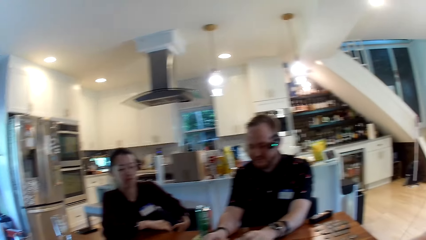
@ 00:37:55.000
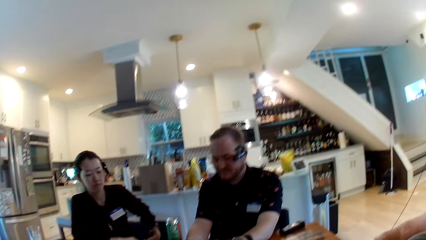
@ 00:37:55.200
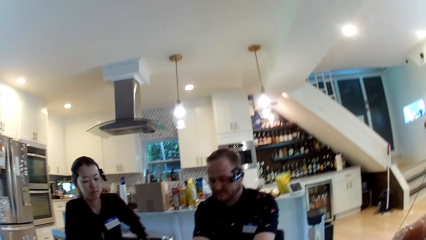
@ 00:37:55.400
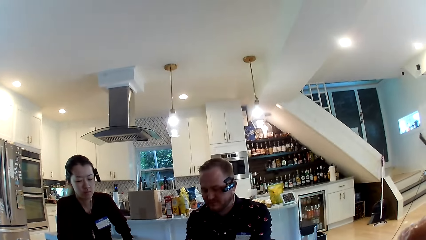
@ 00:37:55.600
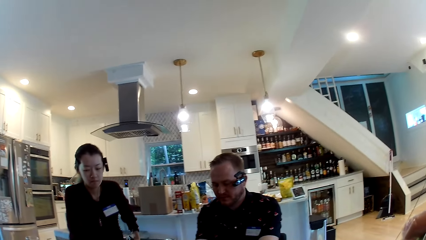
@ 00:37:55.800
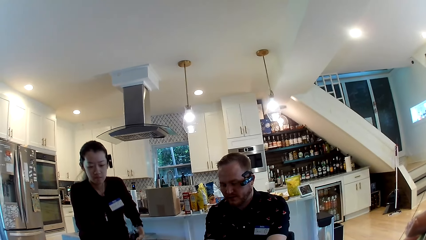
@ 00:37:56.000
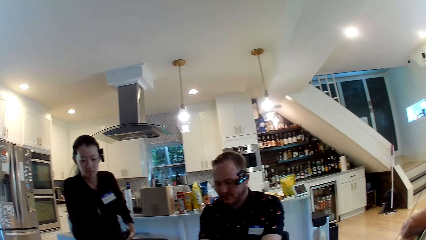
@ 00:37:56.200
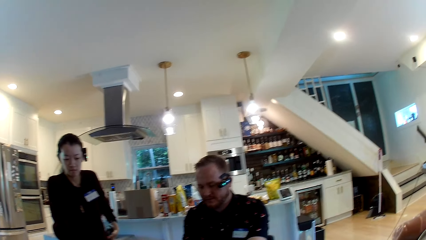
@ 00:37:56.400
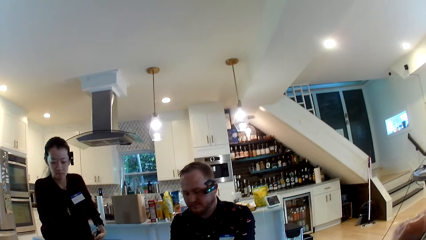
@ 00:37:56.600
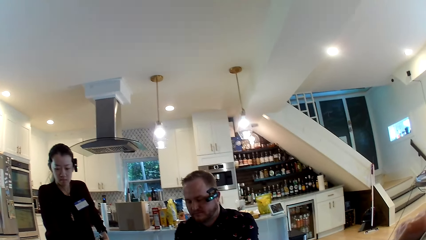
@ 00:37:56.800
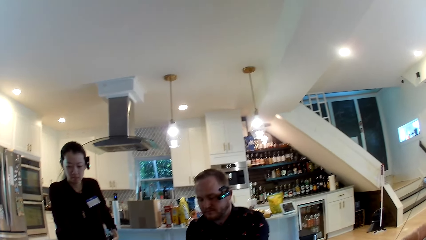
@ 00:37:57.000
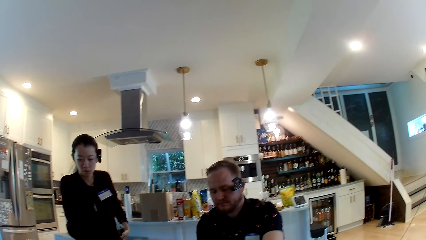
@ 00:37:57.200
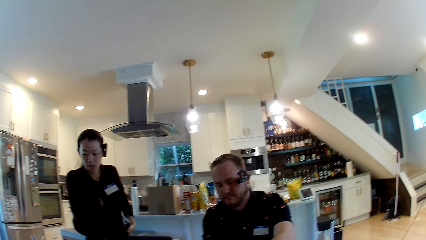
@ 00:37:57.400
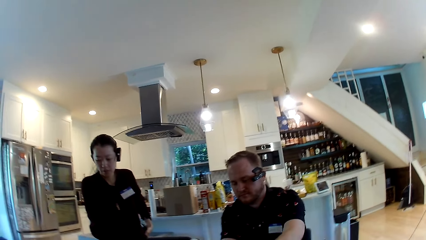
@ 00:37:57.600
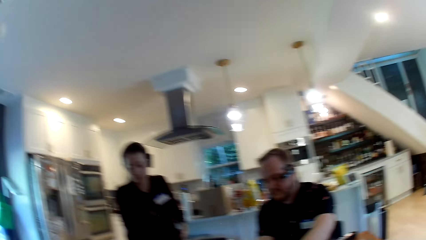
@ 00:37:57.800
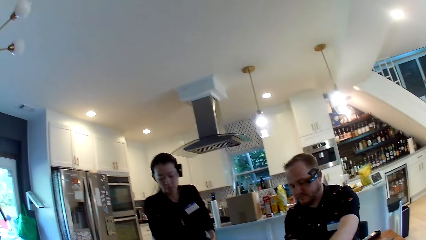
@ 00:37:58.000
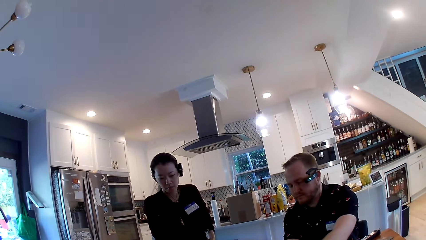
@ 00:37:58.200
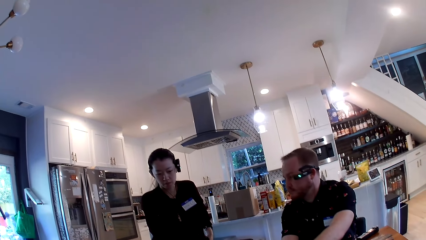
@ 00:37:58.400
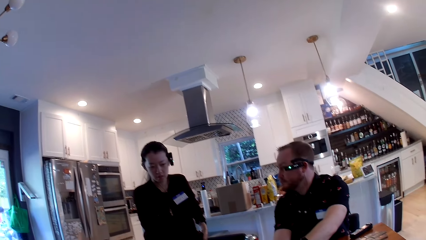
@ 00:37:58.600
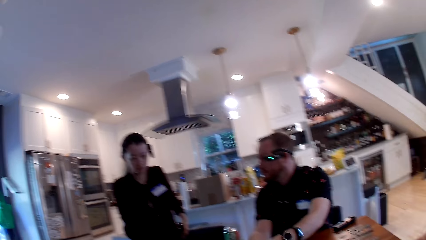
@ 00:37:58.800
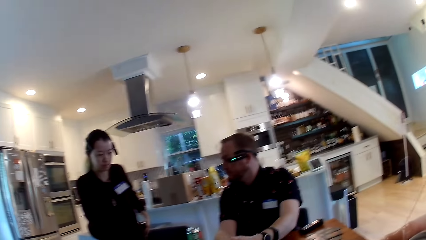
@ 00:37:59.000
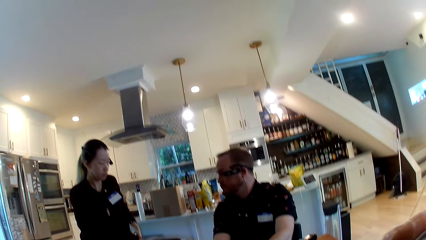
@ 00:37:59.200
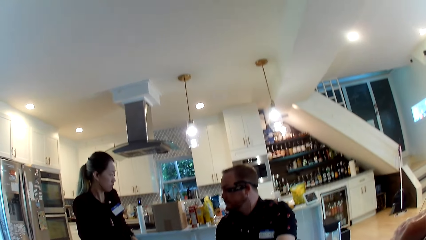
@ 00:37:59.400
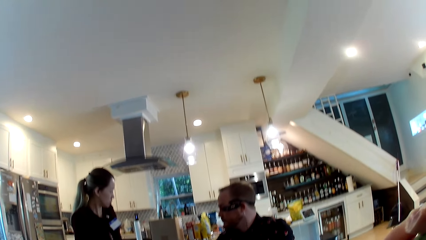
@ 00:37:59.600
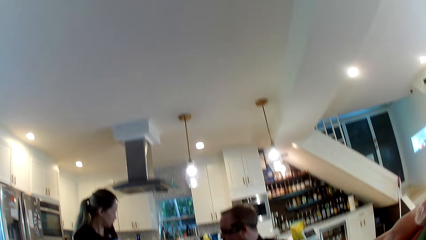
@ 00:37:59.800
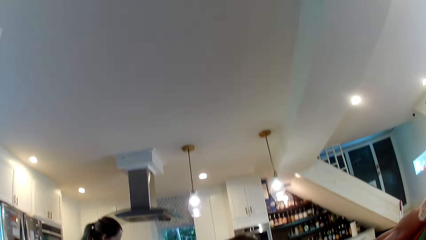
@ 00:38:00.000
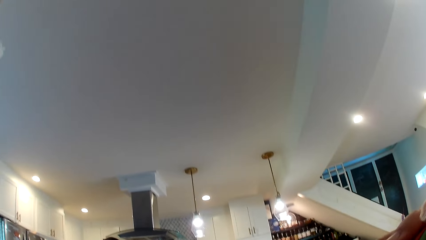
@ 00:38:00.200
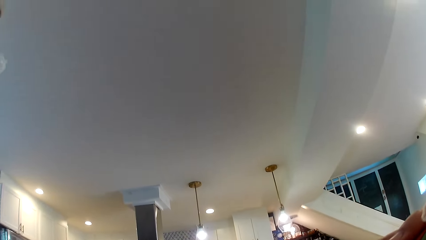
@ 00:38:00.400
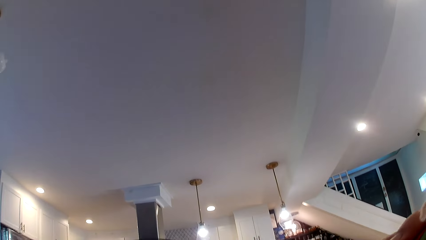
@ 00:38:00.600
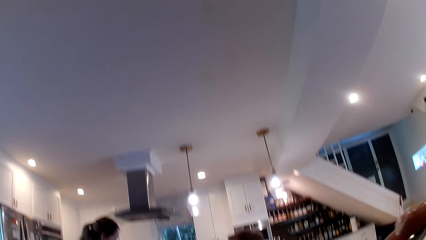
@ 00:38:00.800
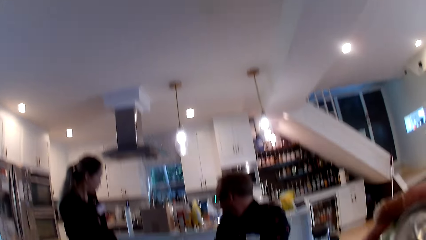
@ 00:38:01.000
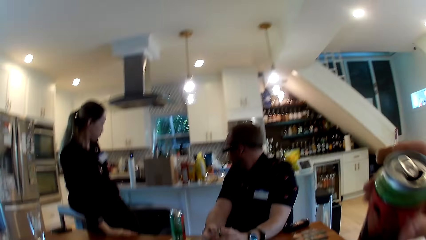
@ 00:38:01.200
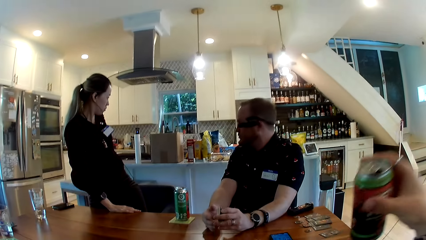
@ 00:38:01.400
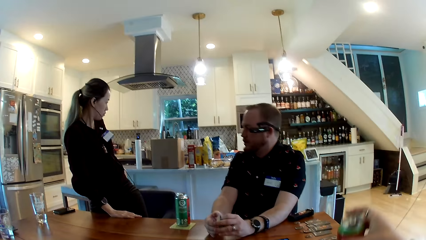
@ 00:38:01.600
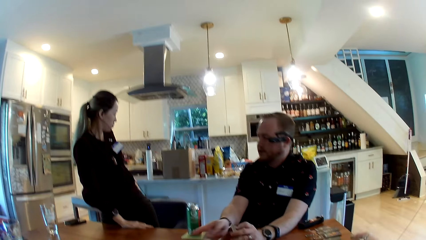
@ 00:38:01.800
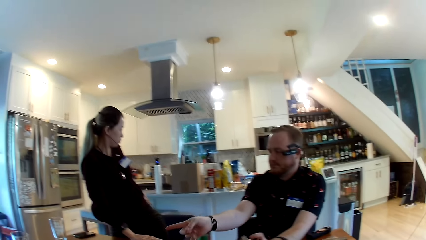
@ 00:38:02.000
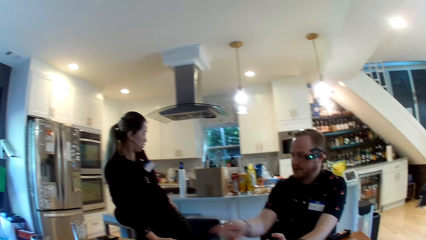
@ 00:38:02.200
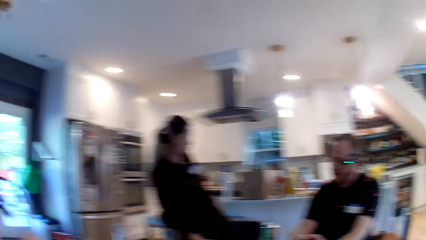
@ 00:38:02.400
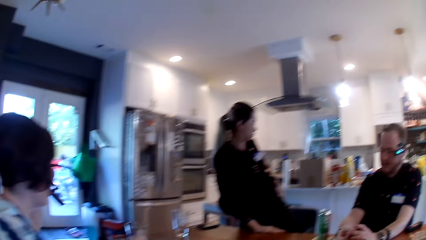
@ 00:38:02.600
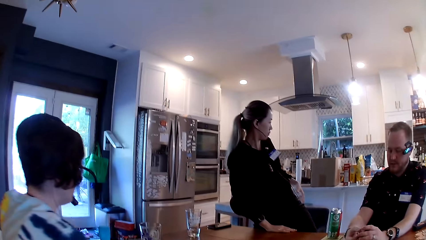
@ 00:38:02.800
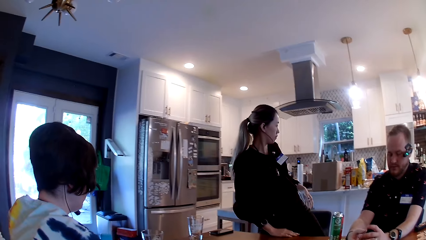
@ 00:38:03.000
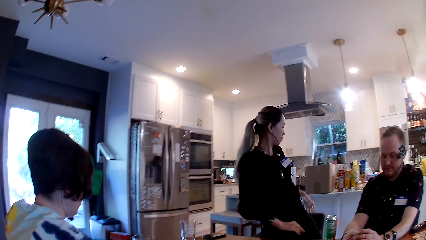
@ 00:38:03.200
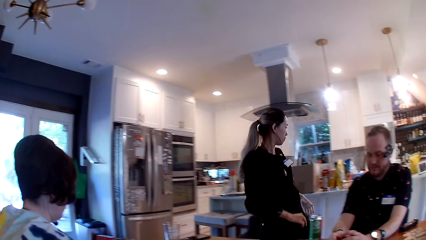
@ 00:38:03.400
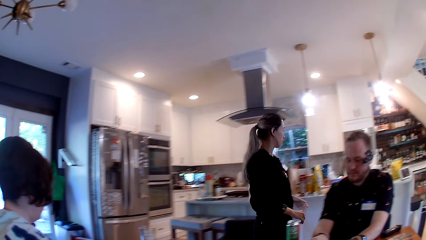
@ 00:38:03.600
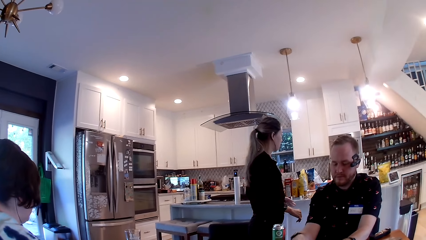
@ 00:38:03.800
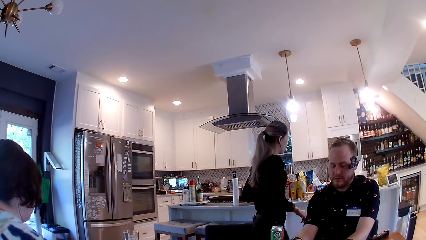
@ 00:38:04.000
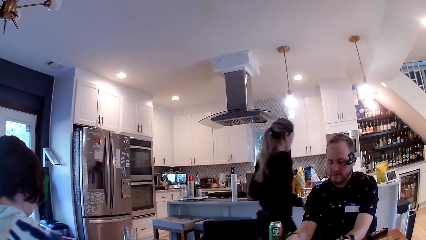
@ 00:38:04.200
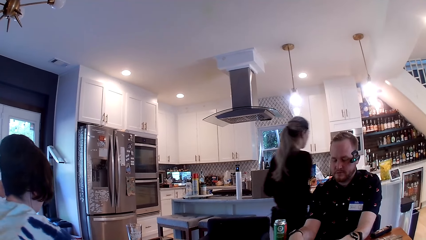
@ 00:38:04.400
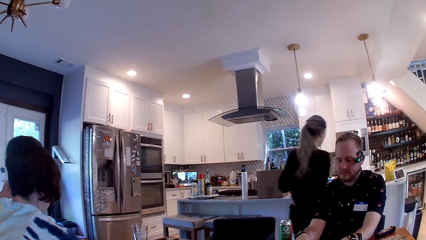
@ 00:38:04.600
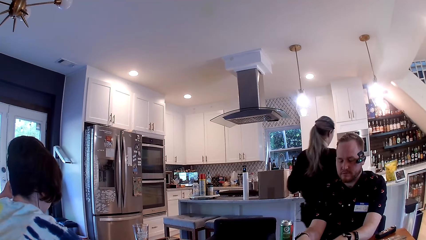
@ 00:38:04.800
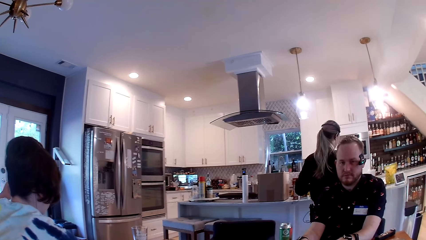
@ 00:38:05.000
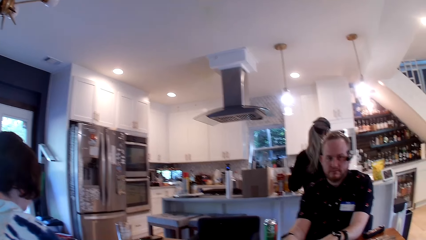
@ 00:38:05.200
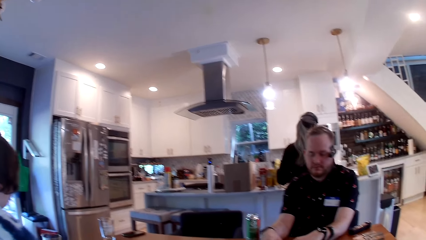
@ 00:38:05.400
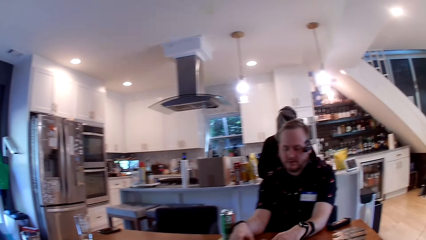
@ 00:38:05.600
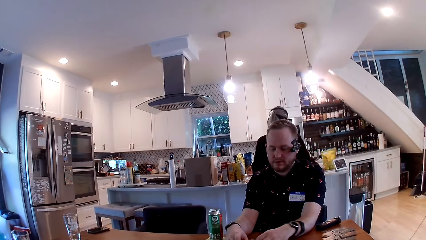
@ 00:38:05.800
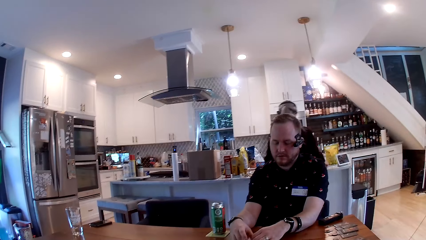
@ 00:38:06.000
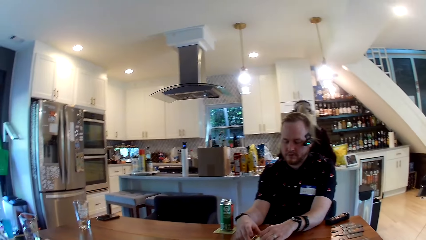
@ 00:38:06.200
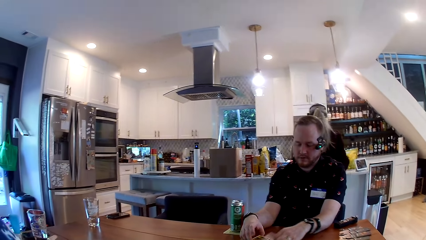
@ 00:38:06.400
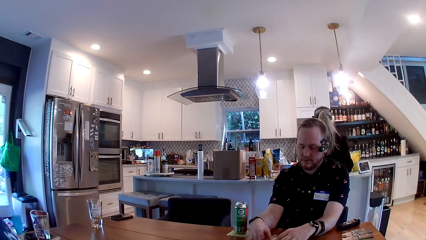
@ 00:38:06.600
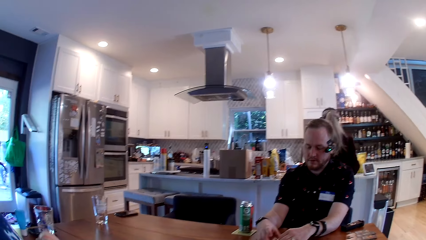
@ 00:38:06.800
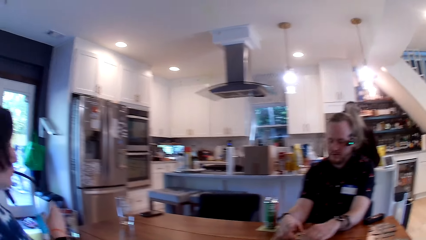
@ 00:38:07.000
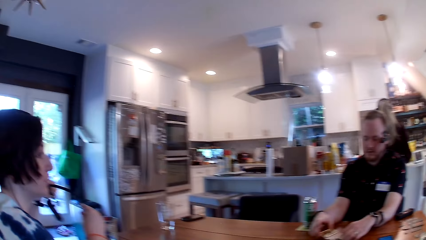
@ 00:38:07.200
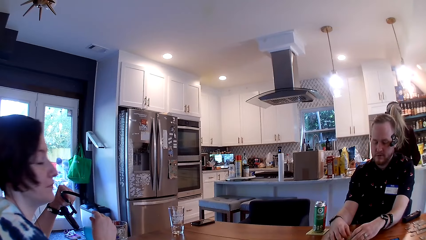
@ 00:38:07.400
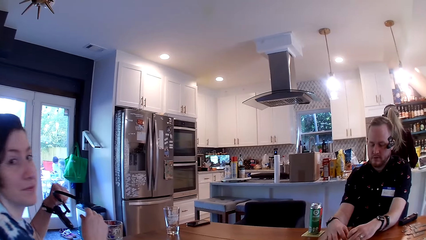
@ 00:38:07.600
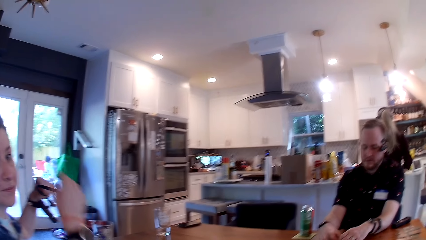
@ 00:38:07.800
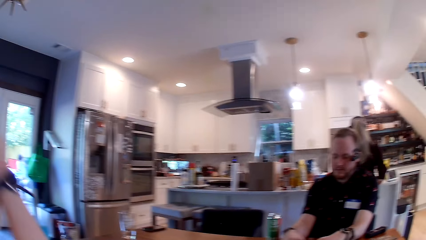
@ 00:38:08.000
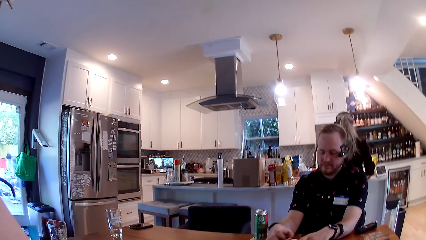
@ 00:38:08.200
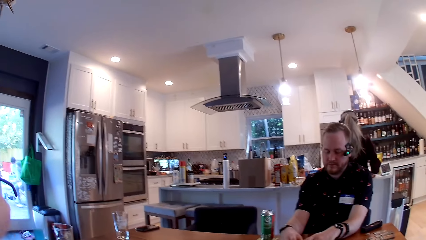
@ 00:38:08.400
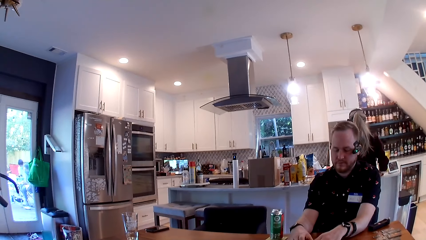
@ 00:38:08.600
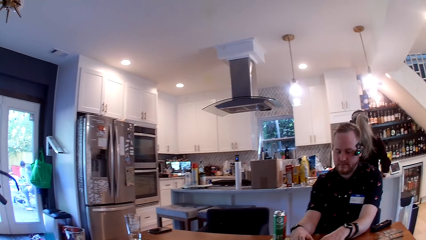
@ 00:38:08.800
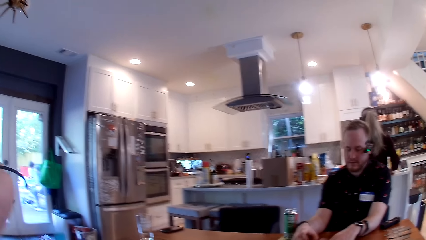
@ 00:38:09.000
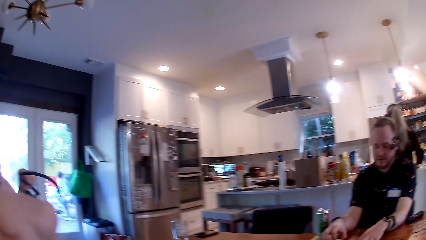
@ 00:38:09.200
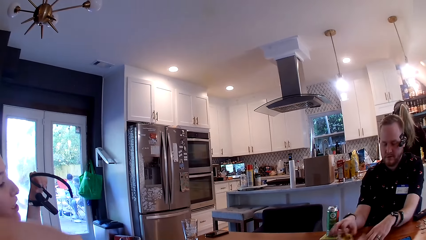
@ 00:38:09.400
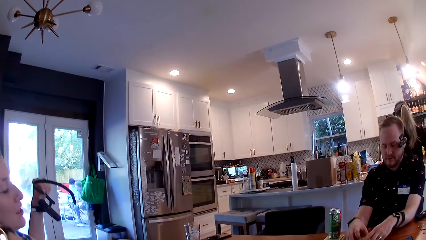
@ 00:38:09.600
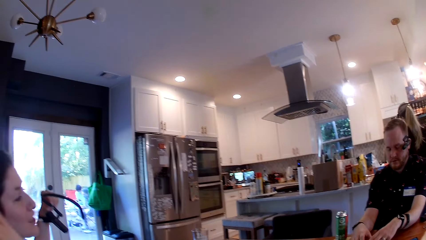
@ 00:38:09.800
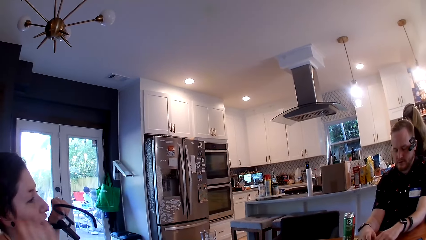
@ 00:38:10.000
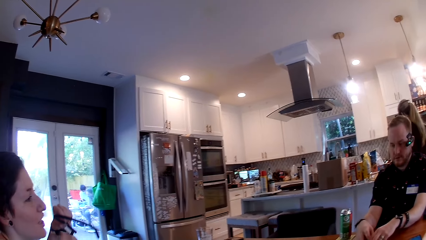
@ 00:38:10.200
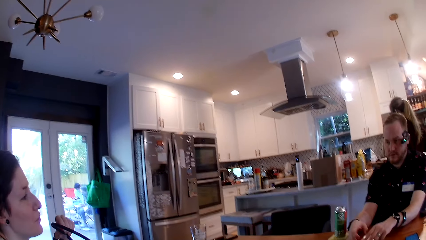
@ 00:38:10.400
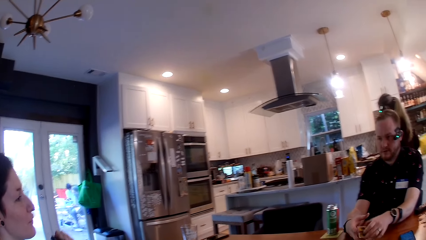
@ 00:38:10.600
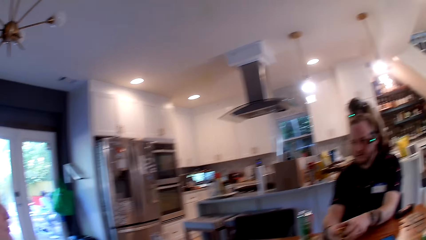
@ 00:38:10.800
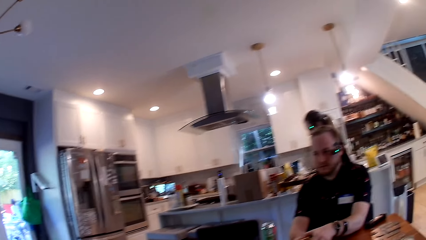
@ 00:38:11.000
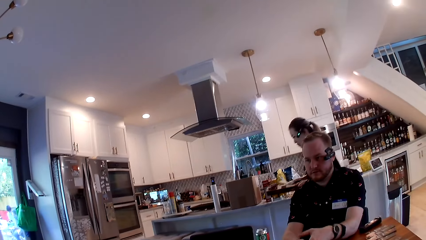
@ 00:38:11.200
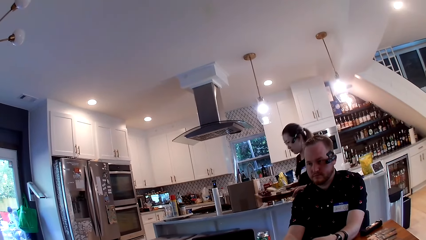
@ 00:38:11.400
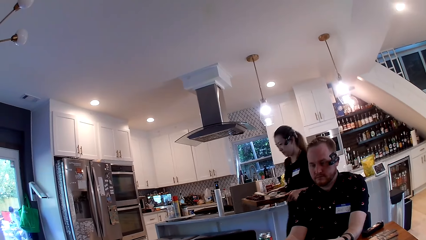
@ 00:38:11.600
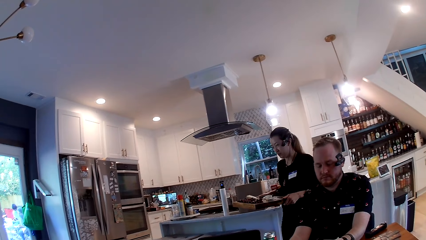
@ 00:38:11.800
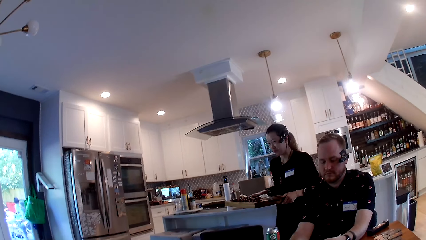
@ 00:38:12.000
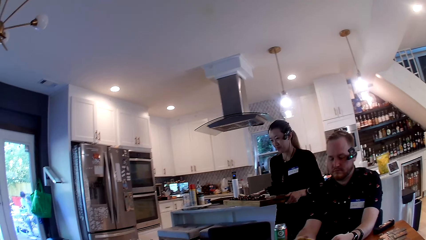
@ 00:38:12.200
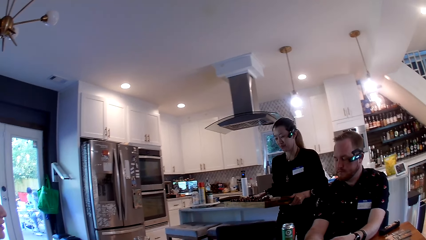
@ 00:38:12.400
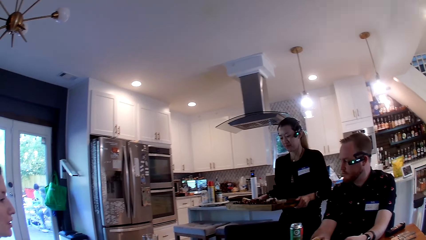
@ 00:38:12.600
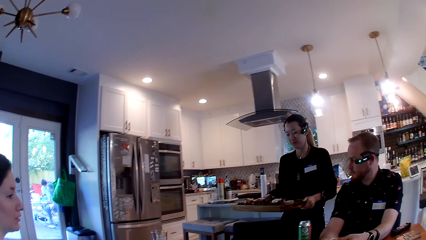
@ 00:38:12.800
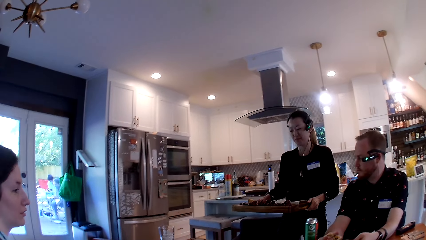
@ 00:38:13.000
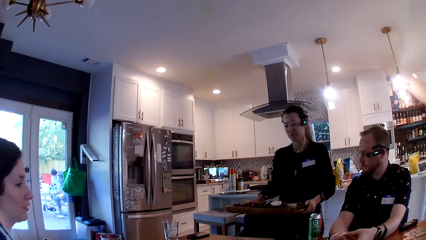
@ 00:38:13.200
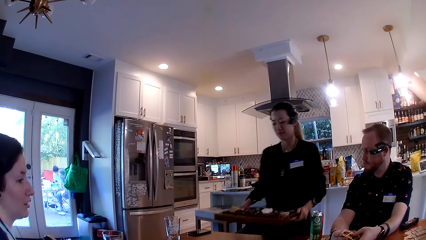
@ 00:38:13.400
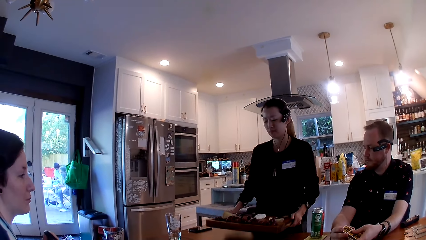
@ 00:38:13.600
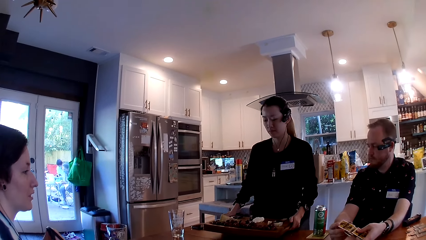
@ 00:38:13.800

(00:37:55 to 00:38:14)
The man moves some cards on the table with his hands. The woman stands up from her chair. The camera wearer looks around. They drink something. They move the right hand. They move the bottle of something. They look around. The woman moves to a kitchen countertop. The camera wearer converses with friends. They look around. The man shuffles some cards with his hands. The camera wearer converses with friends. Another woman converses with the camera wearer. The first woman carries a tray with her hands.
